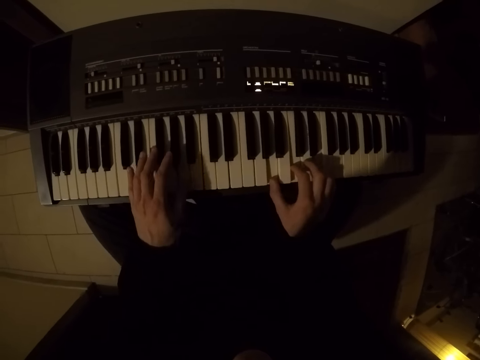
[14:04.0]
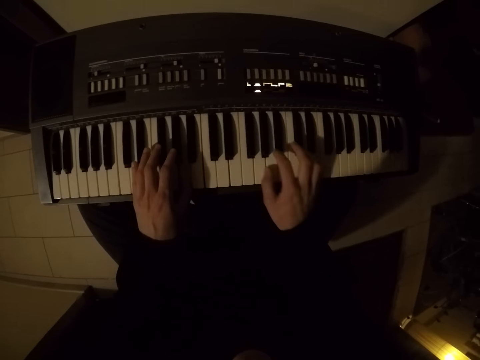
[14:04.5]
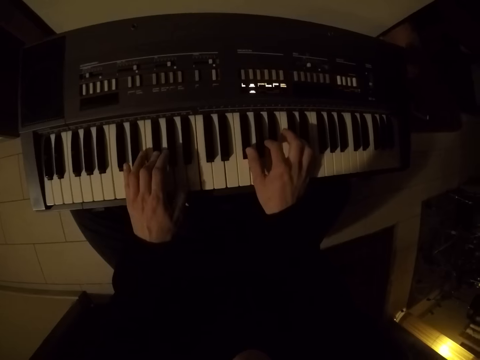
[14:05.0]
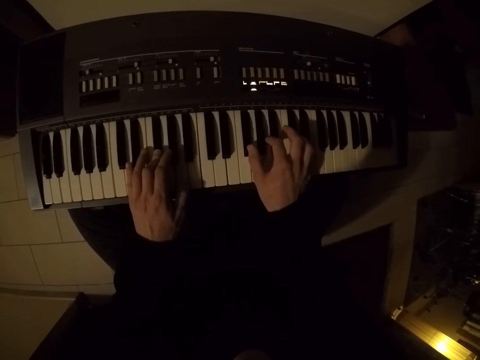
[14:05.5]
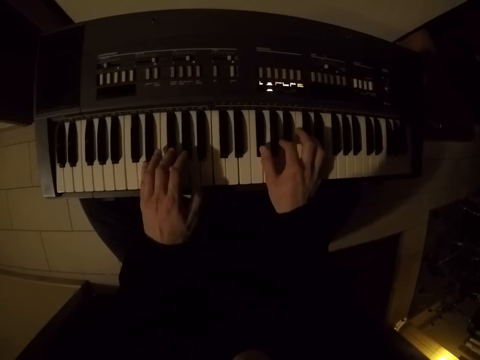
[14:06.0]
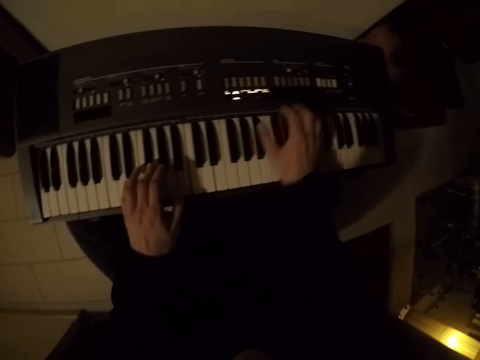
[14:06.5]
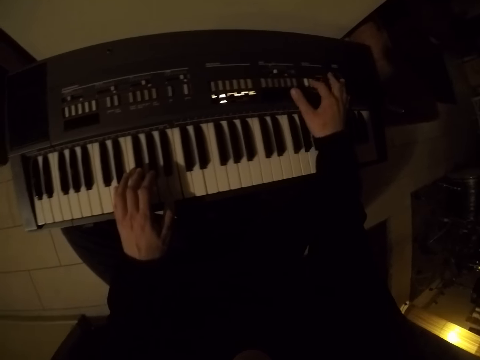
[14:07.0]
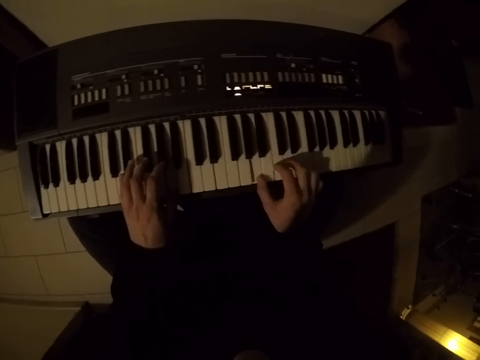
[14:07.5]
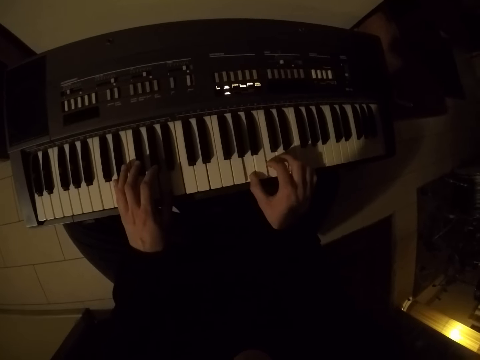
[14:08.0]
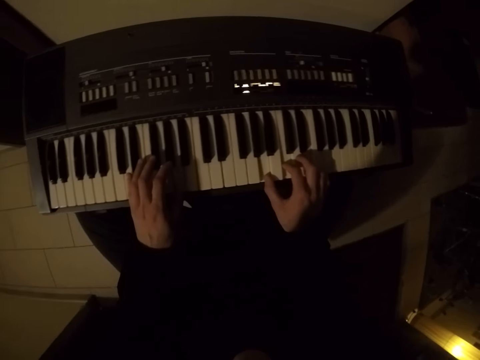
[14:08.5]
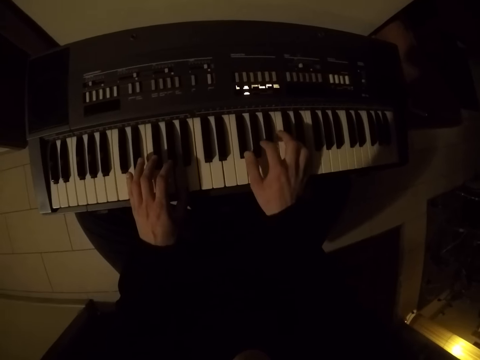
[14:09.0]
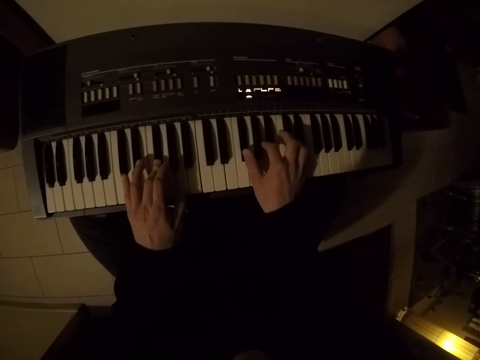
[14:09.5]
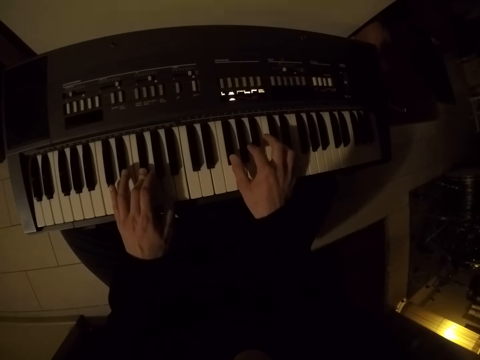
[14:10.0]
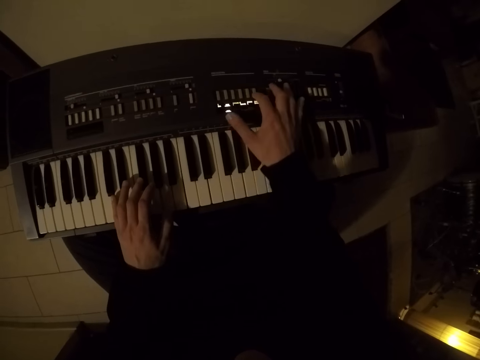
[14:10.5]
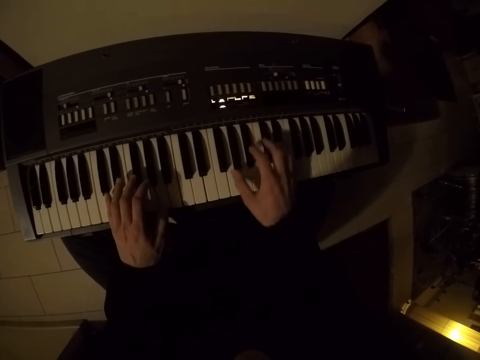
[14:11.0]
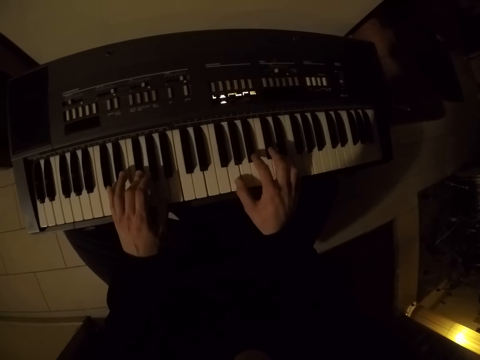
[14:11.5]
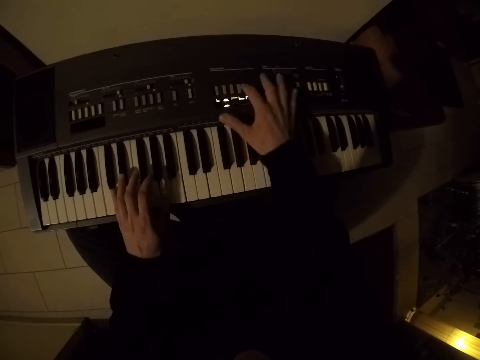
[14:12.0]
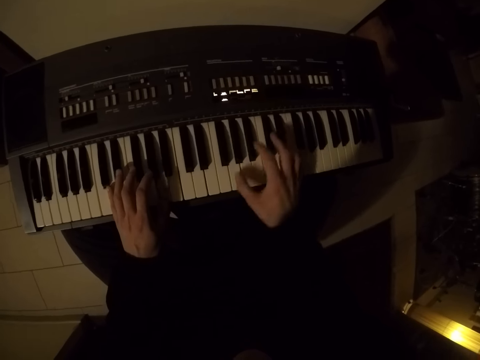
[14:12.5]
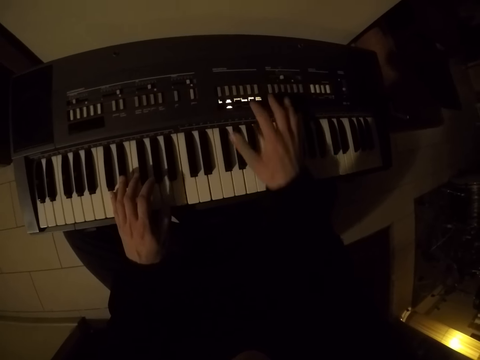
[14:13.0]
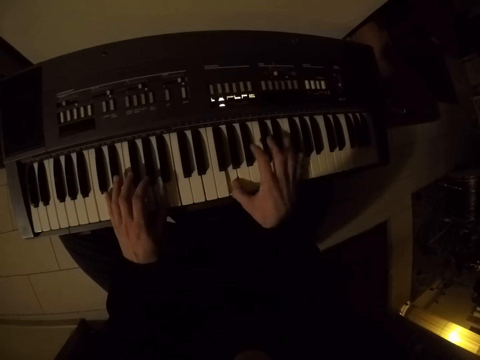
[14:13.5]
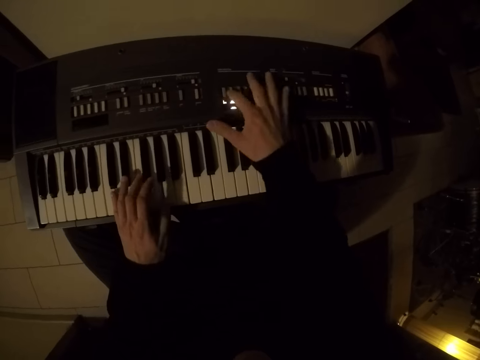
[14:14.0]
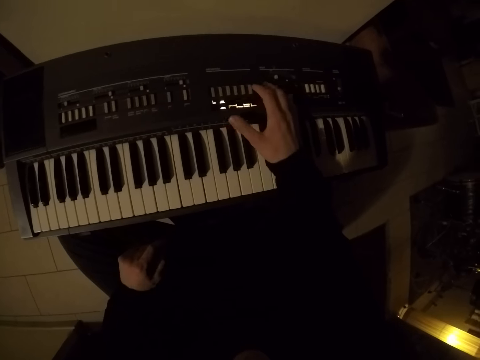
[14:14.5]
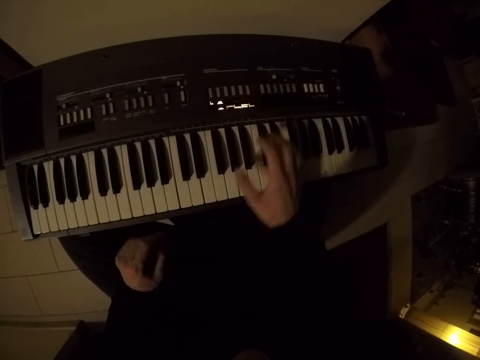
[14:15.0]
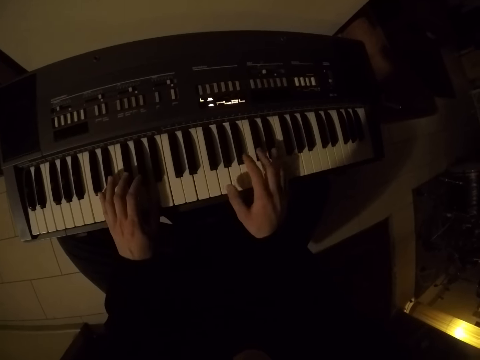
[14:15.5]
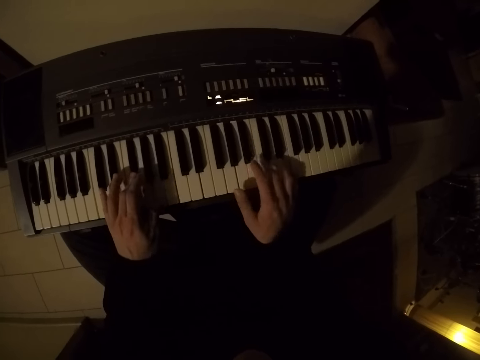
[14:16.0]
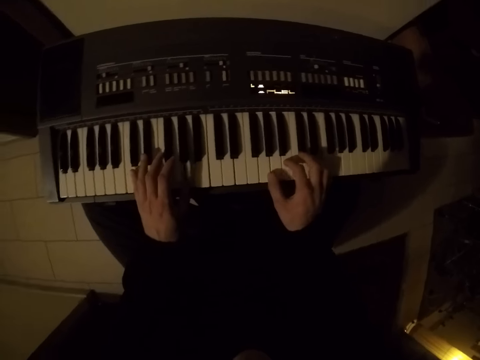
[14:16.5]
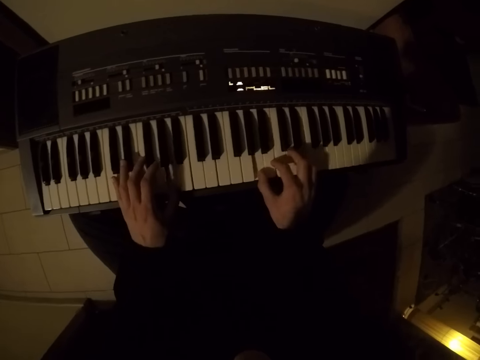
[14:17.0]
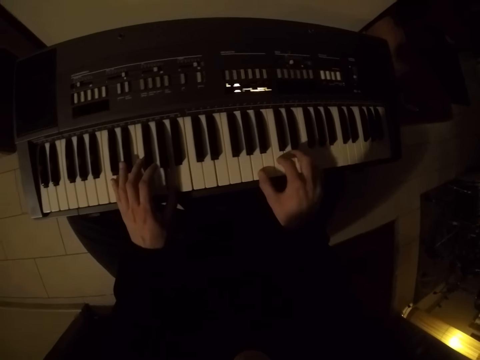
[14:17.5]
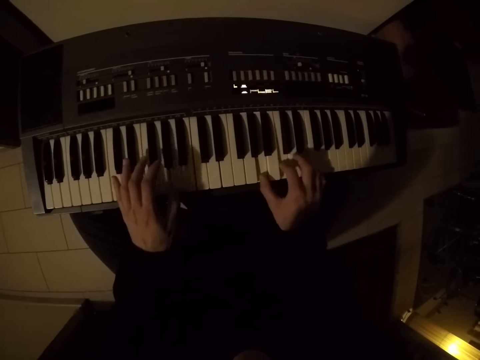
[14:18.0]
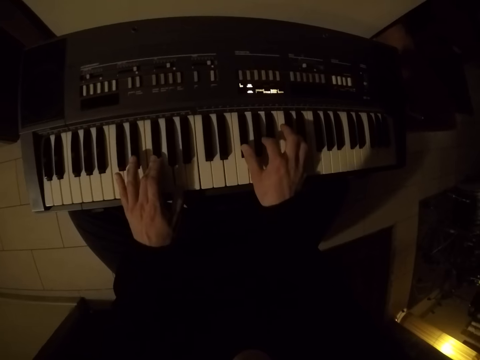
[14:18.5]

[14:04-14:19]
The camera wearer removes his right hand from the piano. He operates a piano button with his right hand. He plays the piano with both hands. He removes his right hand from the piano. He operates a piano button with his right hand. He plays the piano with both hands. He removes his right hand from the piano. He operates a piano button with his right hand. He plays the piano with both hands. He removes his right hand from the piano. He operates a piano button with his right hand. He plays the piano with both hands. He removes his right hand from the piano. He operates a piano button with his right hand. He removes his left hand from the piano. He plays the piano with both hands.

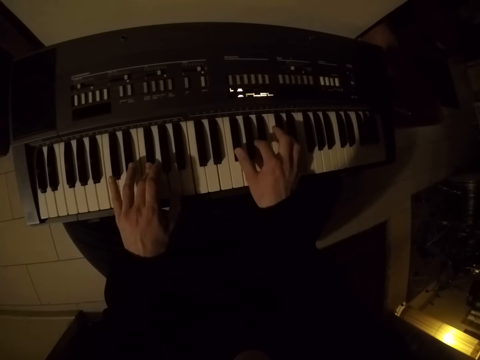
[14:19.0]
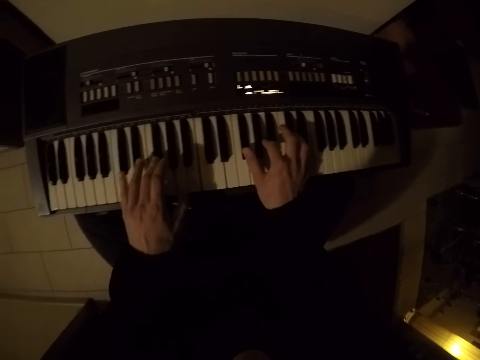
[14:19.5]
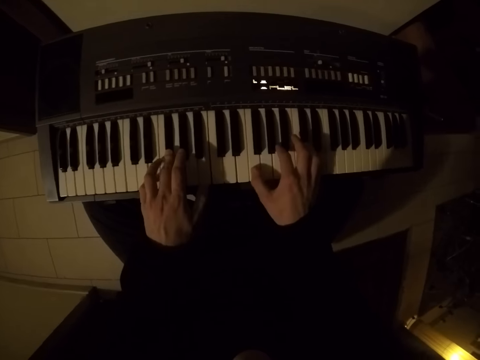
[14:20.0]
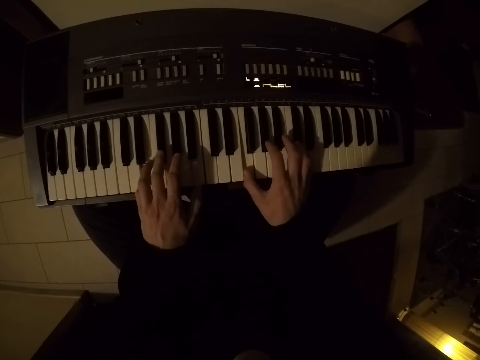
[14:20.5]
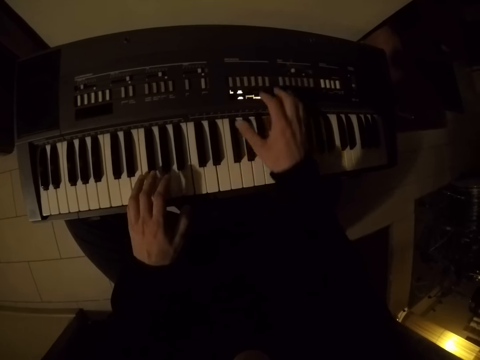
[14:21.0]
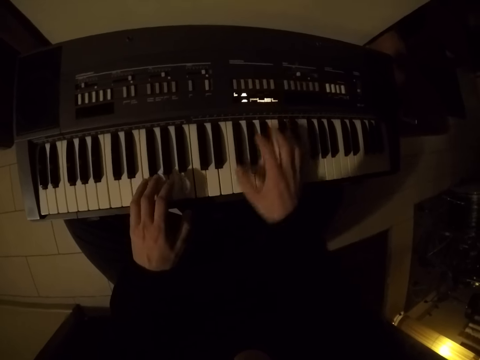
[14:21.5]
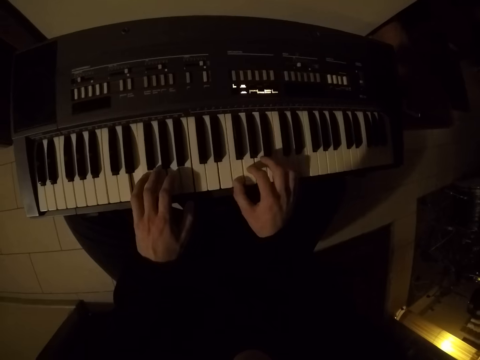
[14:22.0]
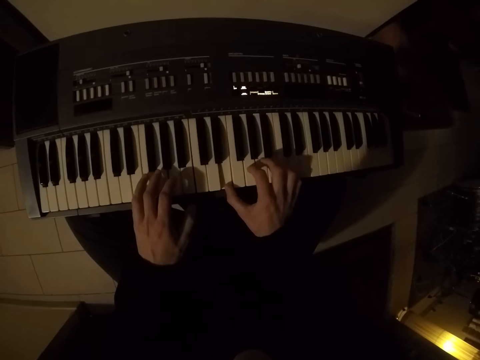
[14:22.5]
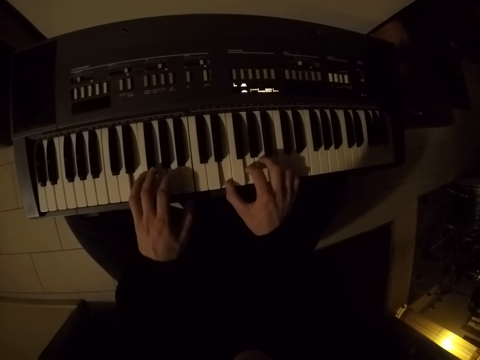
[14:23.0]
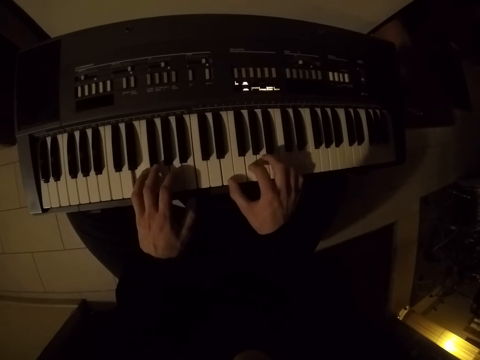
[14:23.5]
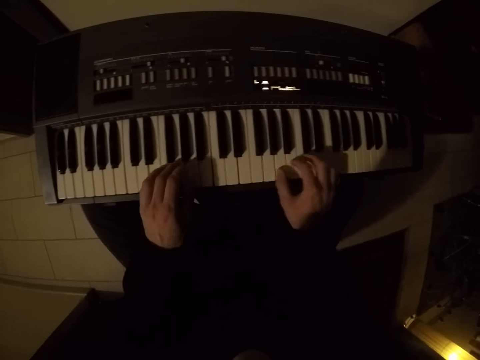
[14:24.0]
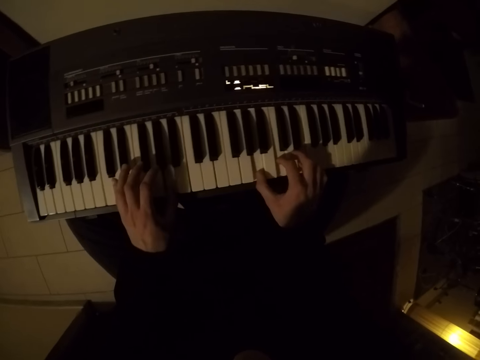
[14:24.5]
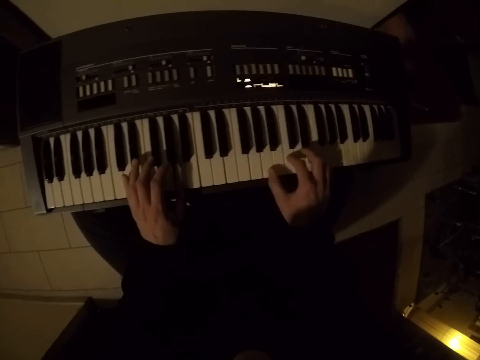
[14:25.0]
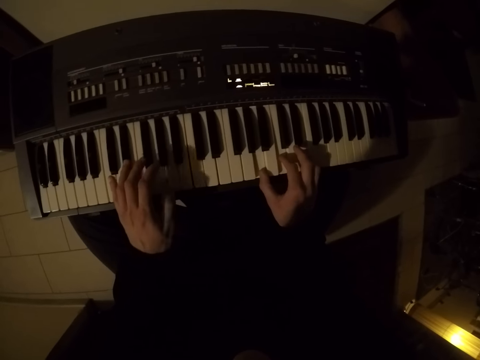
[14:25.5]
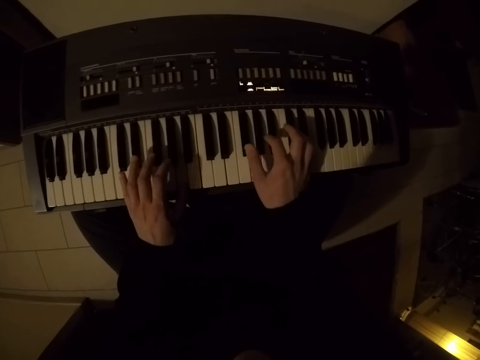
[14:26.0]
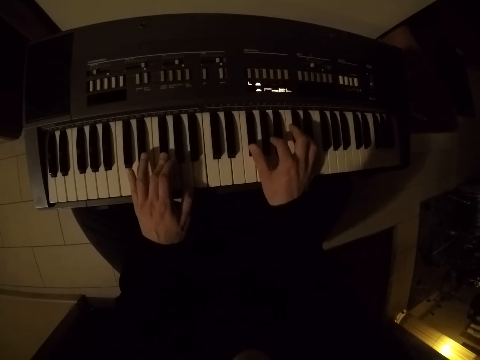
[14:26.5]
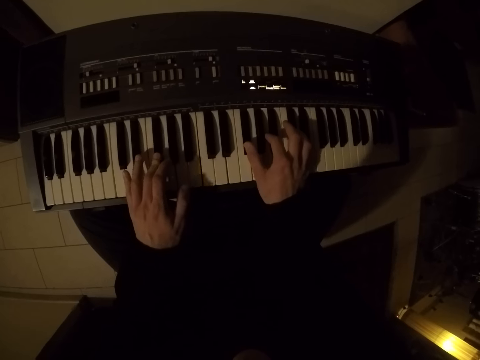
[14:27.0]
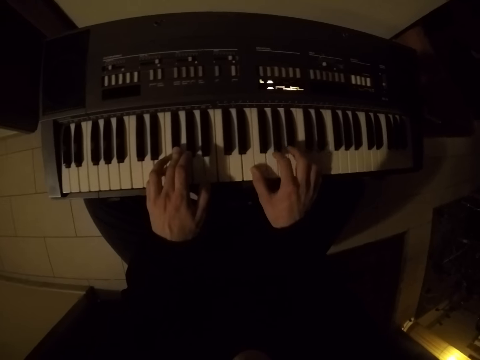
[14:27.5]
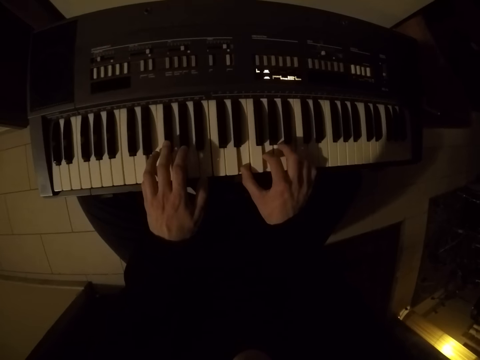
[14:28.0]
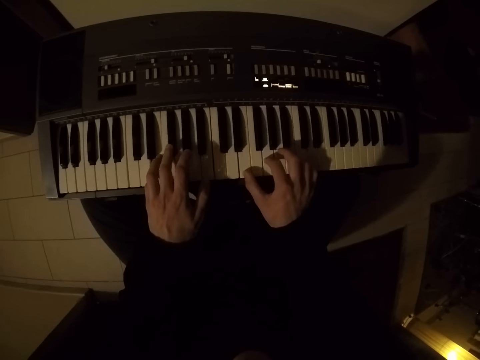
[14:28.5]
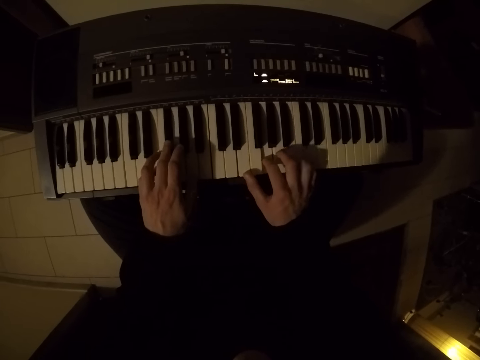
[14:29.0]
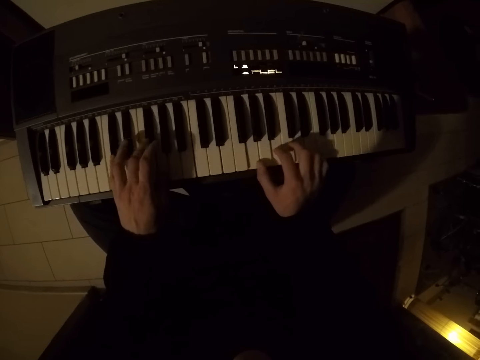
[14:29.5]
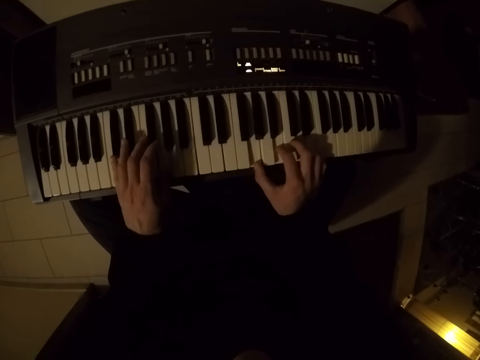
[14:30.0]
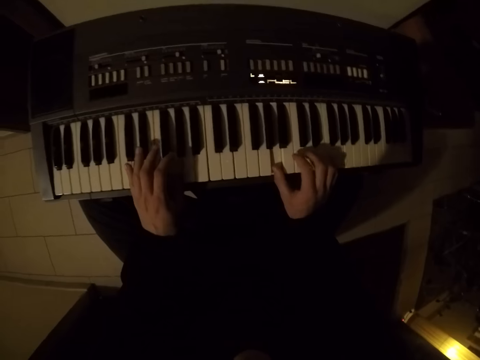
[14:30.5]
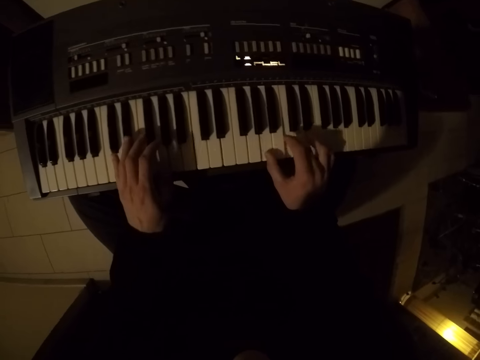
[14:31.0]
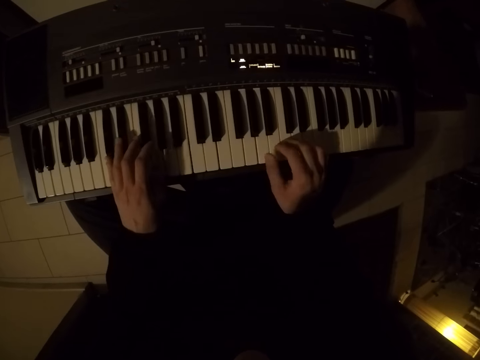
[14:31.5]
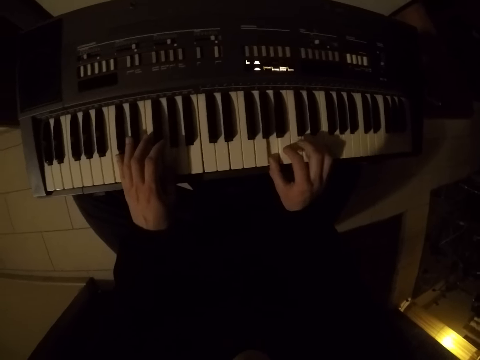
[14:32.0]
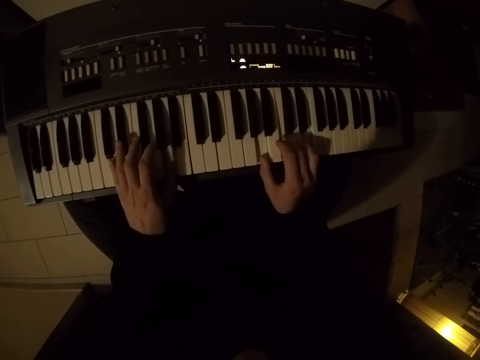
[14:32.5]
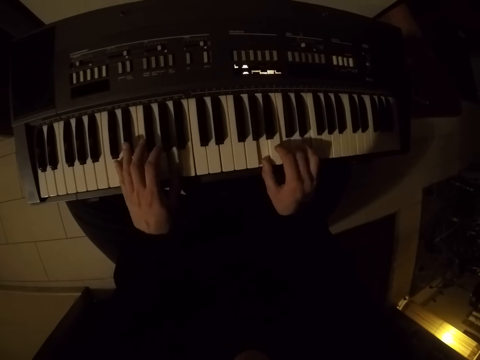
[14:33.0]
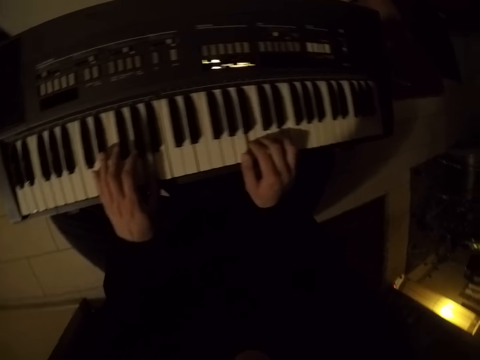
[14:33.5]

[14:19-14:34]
The camera wearer removes his right hand from the piano. He operates a piano button with his right hand. He plays the piano with both hands.
